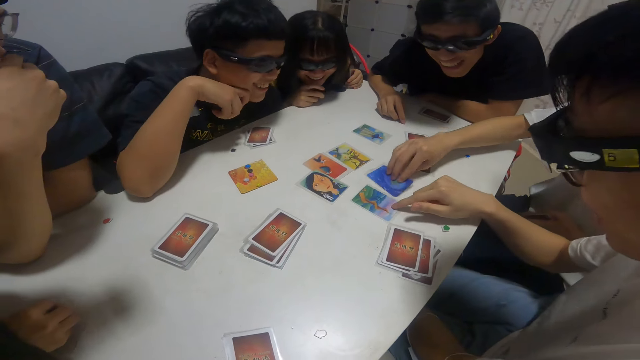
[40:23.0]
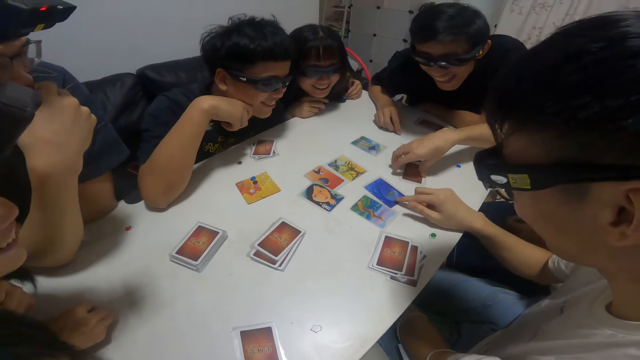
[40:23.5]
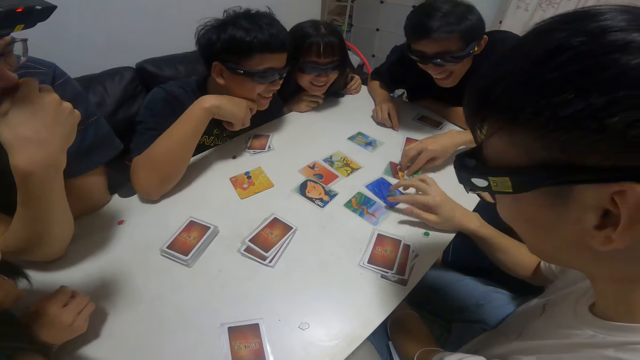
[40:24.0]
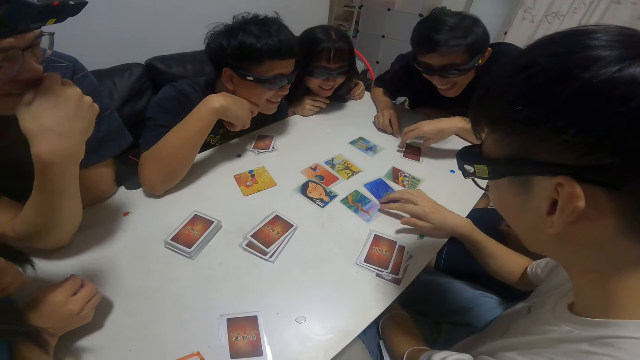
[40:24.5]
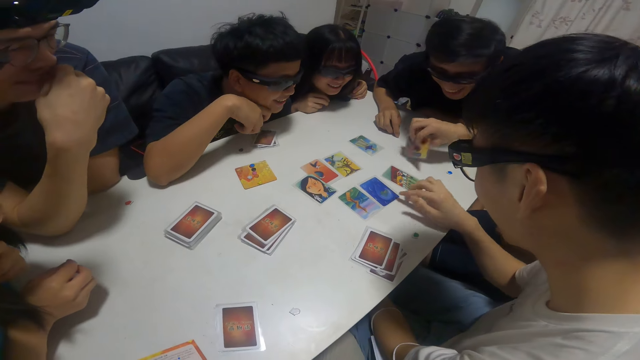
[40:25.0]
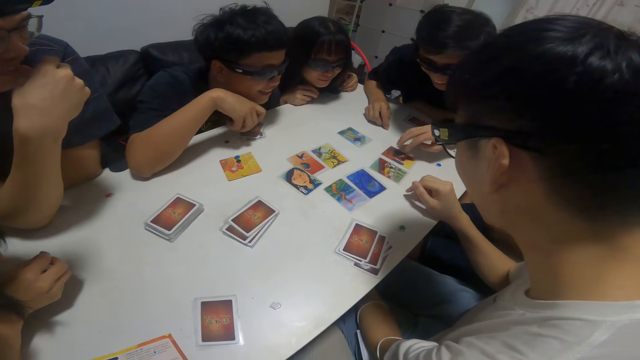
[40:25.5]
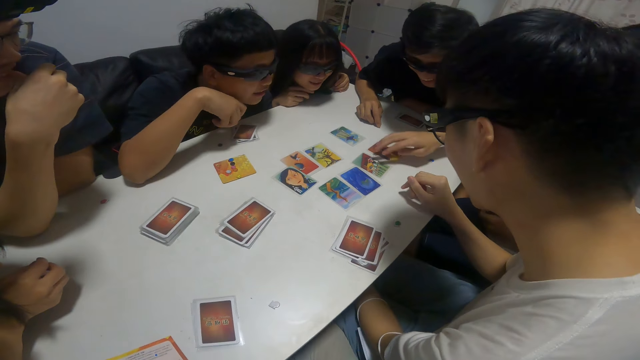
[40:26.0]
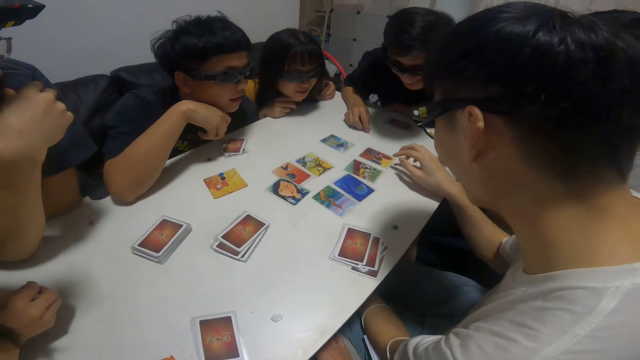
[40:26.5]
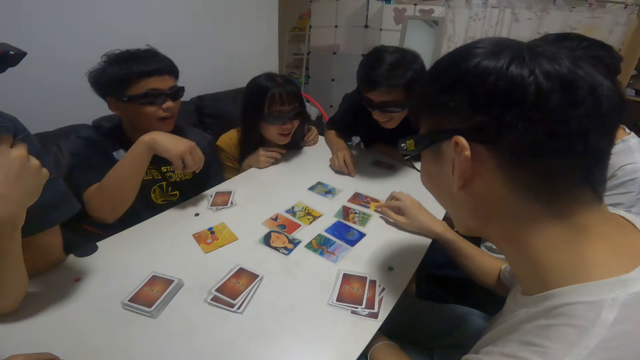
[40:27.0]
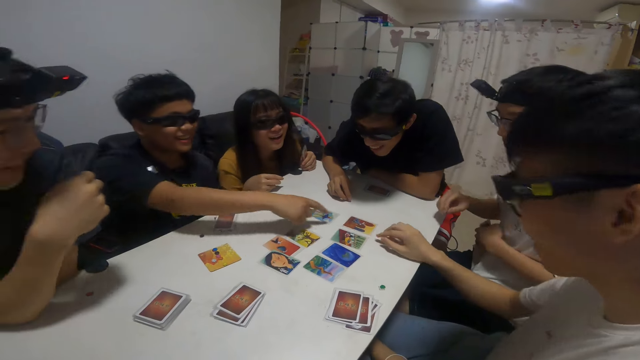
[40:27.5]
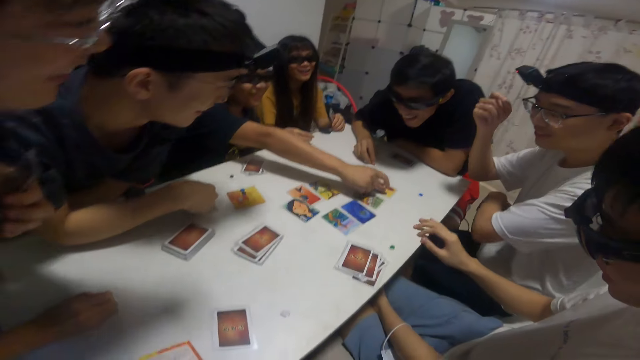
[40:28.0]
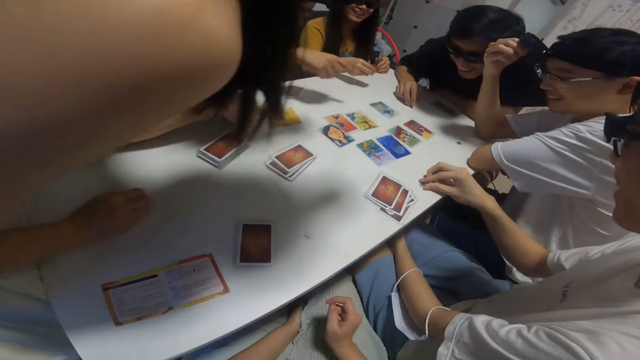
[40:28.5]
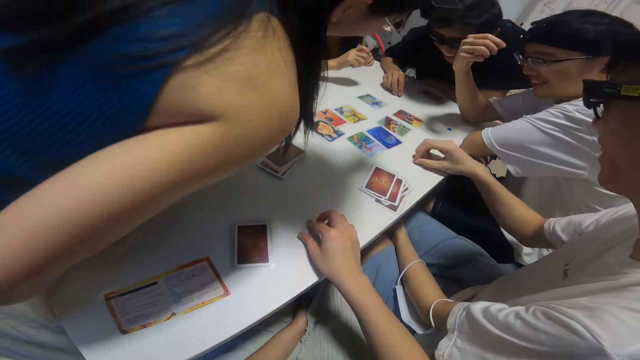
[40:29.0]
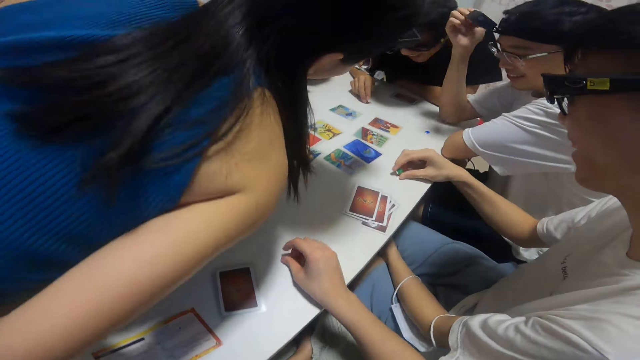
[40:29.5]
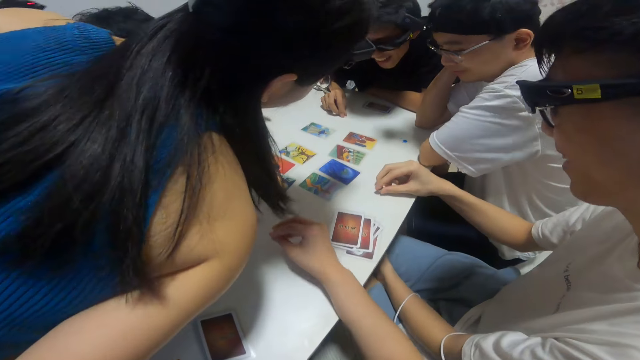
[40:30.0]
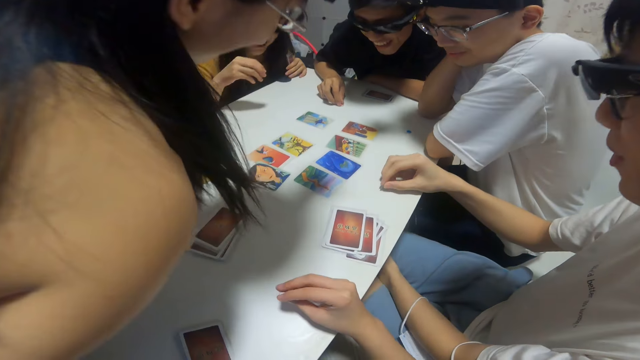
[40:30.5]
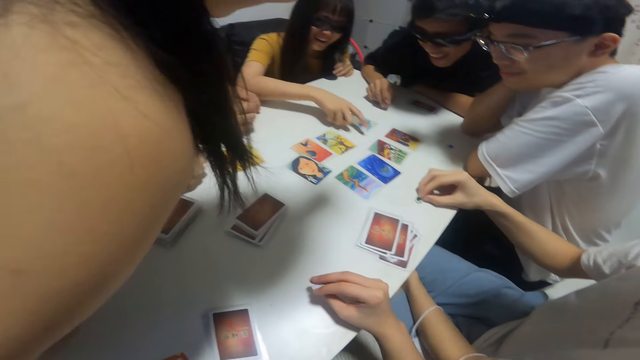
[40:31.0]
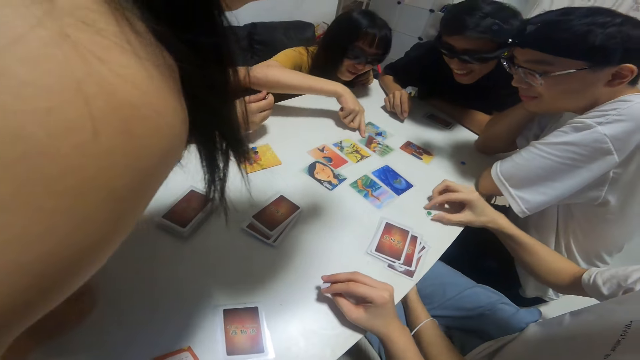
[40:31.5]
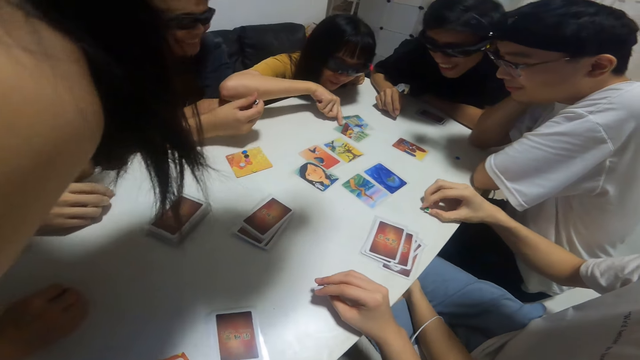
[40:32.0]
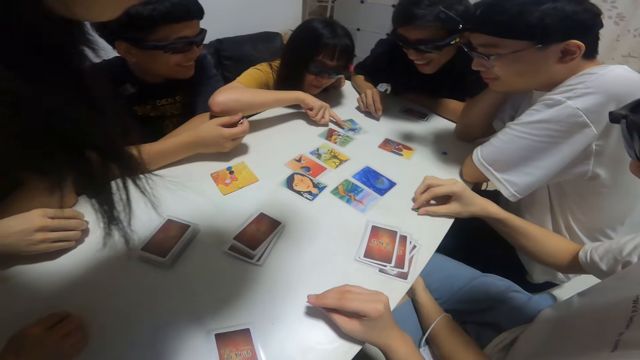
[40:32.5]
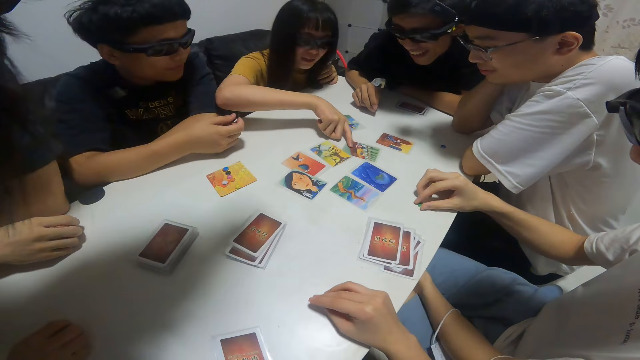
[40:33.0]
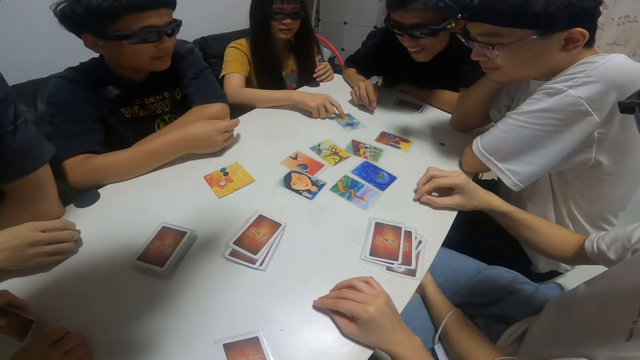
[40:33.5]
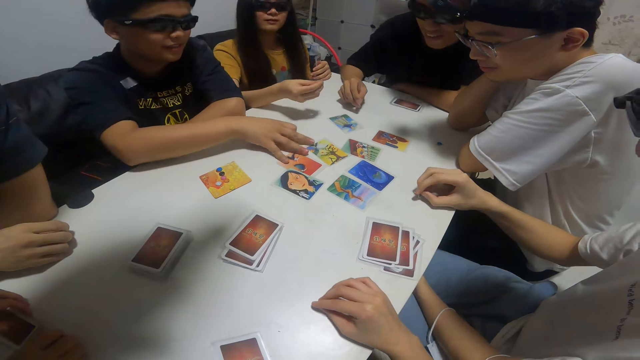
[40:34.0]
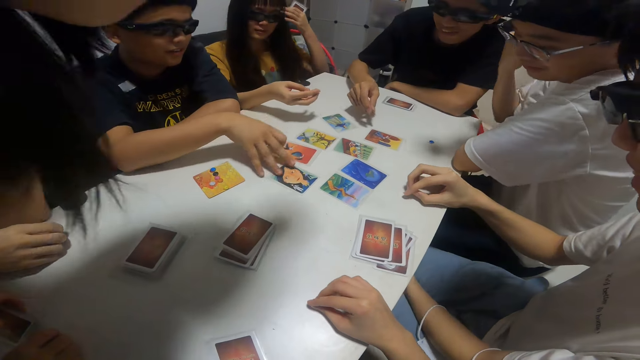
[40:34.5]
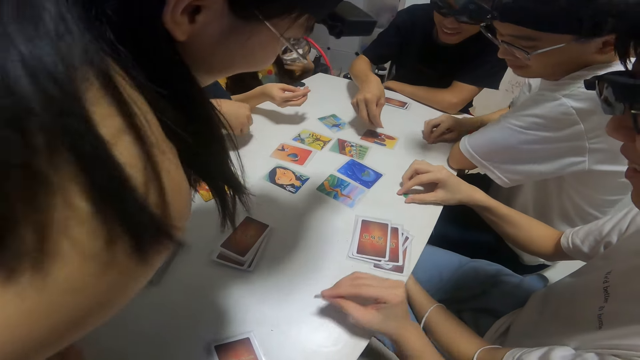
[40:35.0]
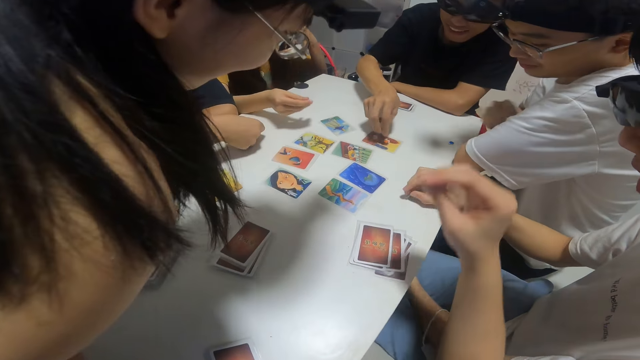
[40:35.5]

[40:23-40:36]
The man touches the card on the table with his right hand. The camera wearer picks up a game chip. The girl touches the card on the table with her right hand. The camera wearer looks around the table.

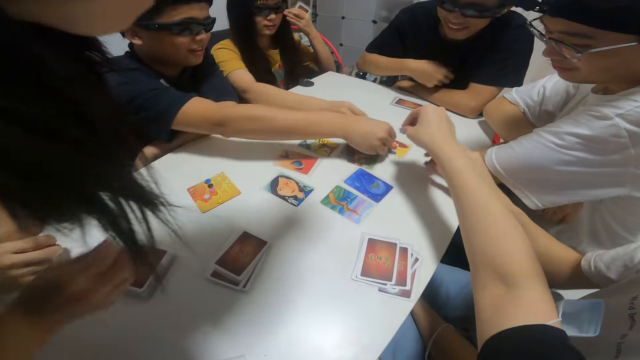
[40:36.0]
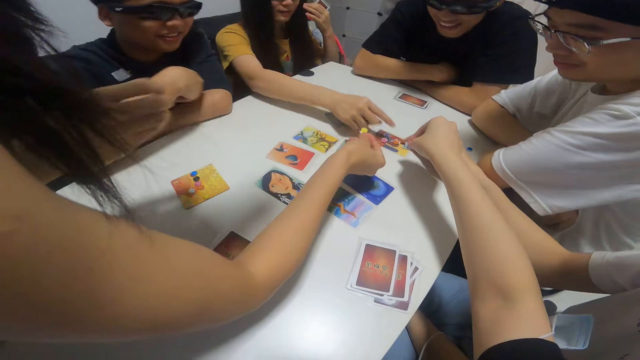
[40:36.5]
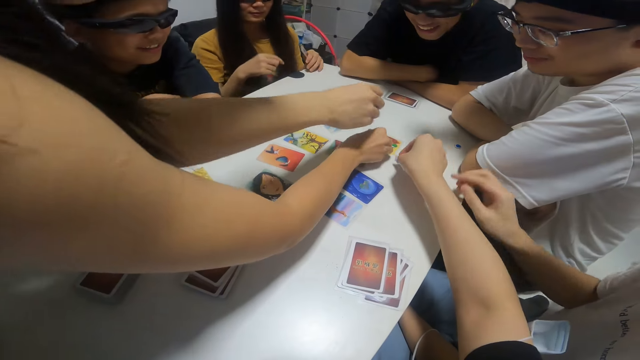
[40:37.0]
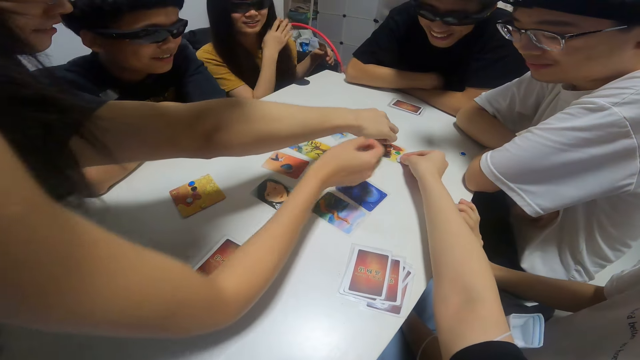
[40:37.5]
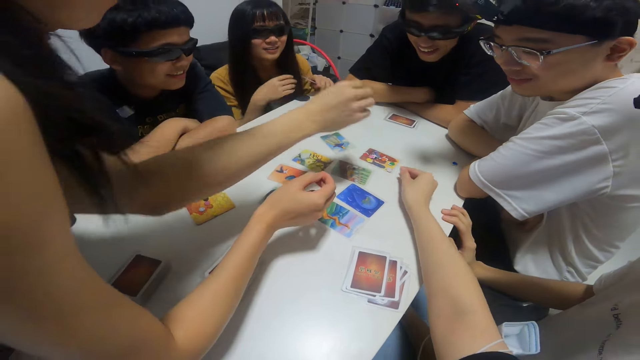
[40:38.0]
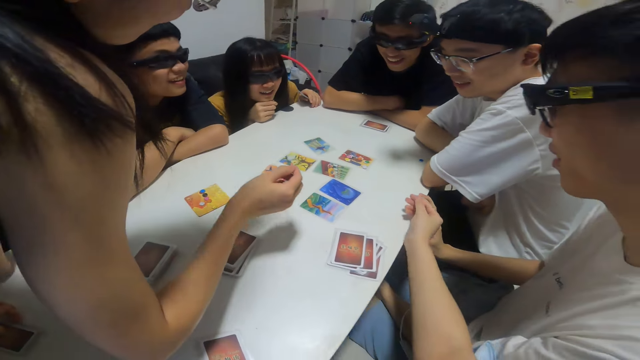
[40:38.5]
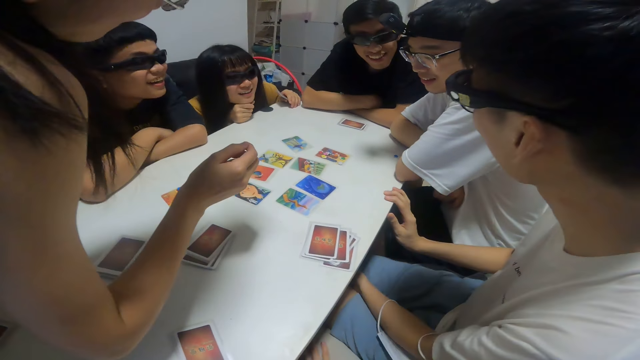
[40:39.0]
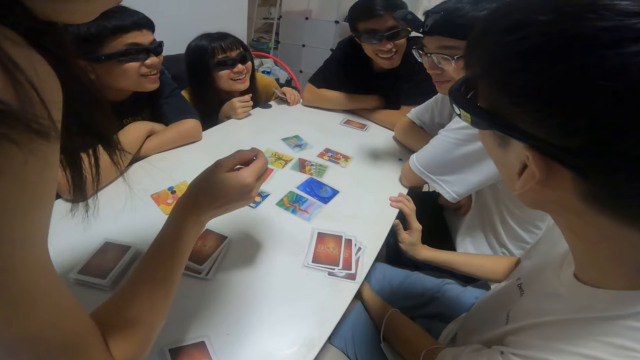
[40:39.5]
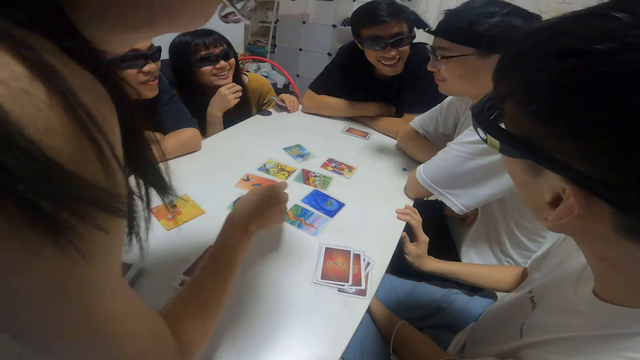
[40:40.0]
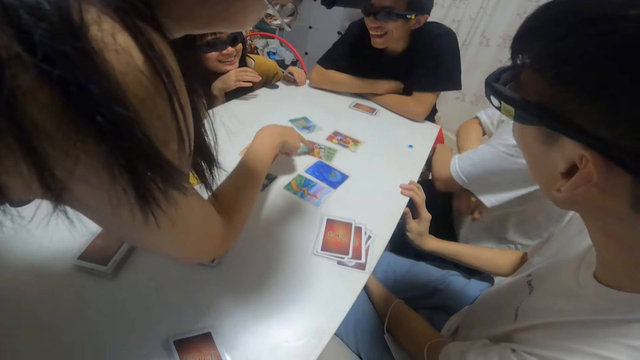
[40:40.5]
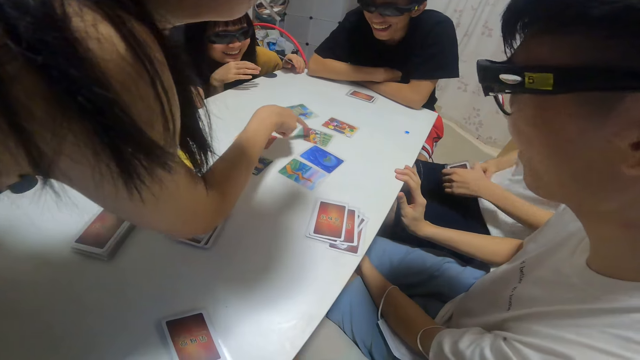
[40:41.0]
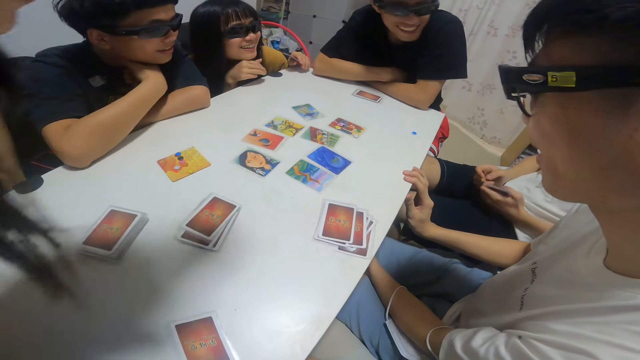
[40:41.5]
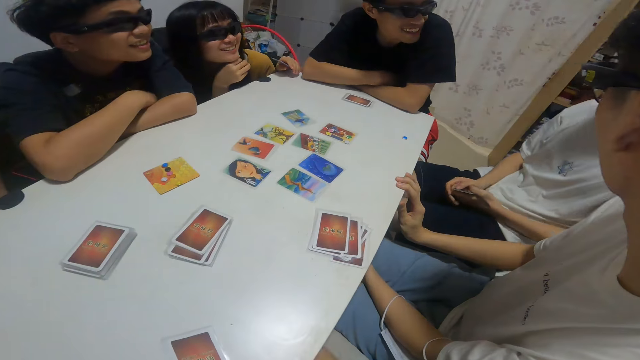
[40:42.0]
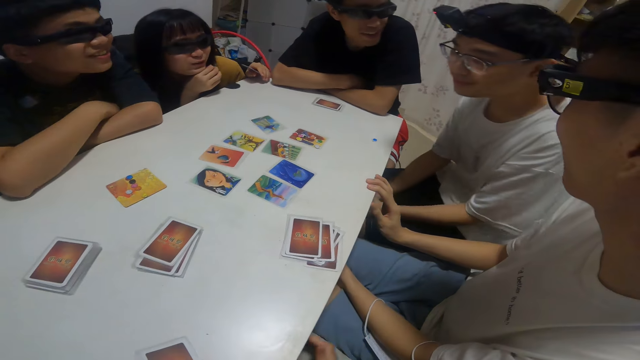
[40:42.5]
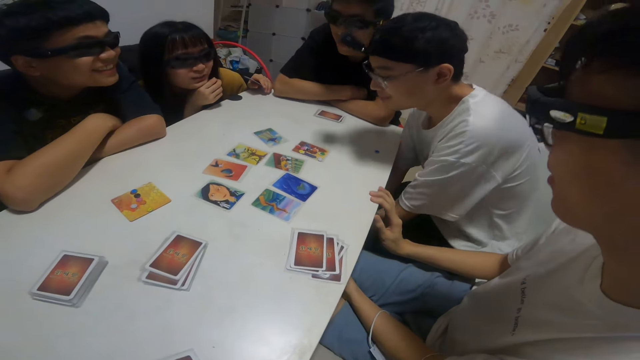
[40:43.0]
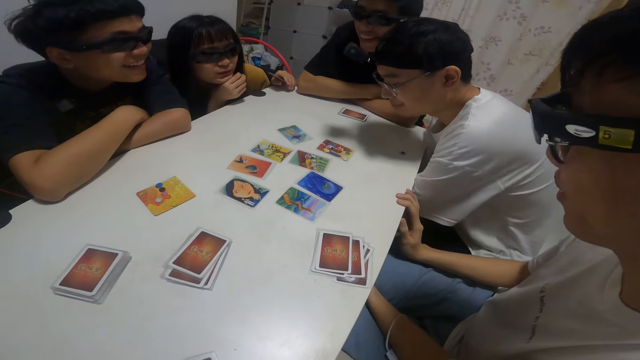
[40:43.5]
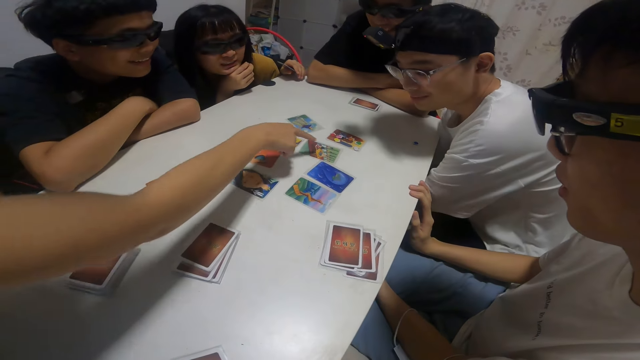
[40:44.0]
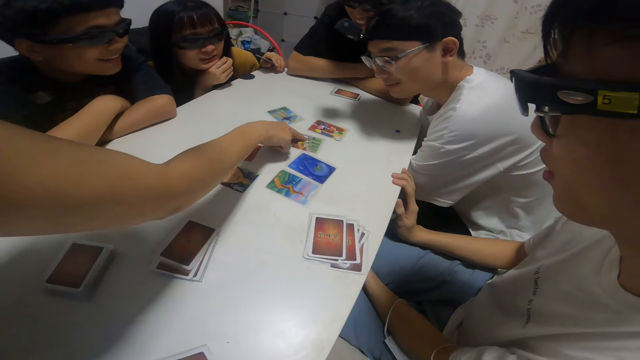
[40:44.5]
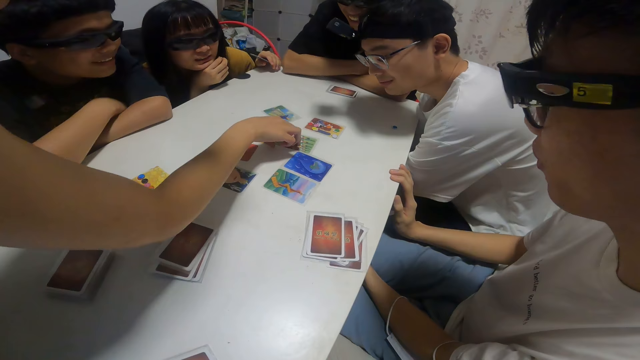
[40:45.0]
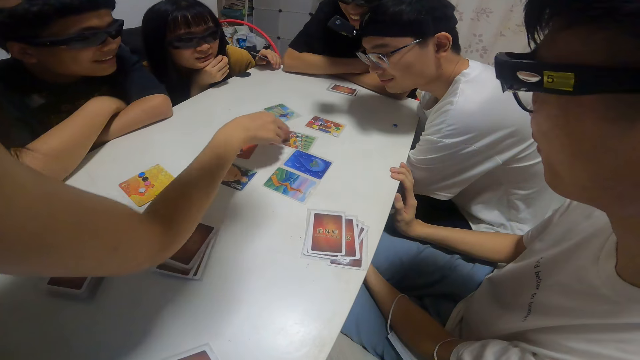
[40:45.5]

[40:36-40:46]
The man drops a letter tile on the table with his right hand. Another man drops a letter tile on the table with his right hand. The woman drops a letter tile on the table with her right hand. The camera wearer drops the letter tile on the table with his right hand. He looks around the table.
